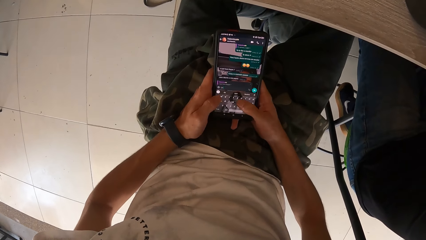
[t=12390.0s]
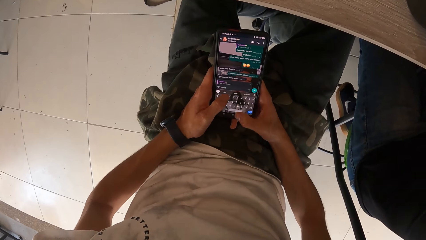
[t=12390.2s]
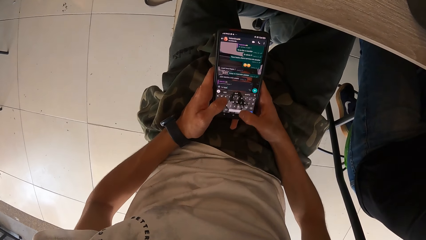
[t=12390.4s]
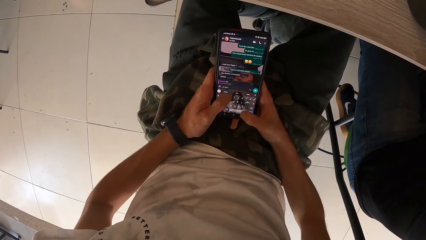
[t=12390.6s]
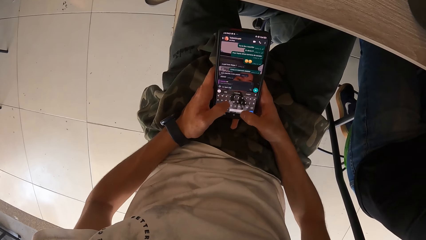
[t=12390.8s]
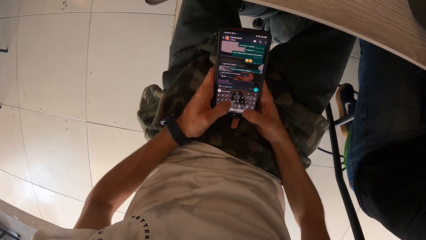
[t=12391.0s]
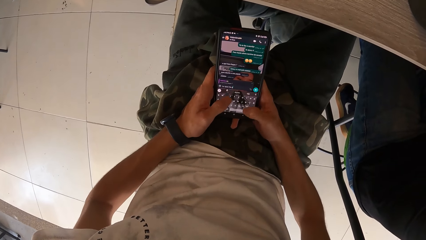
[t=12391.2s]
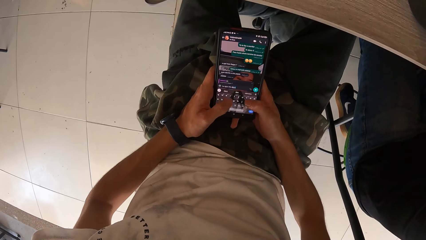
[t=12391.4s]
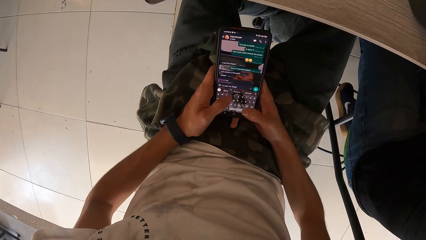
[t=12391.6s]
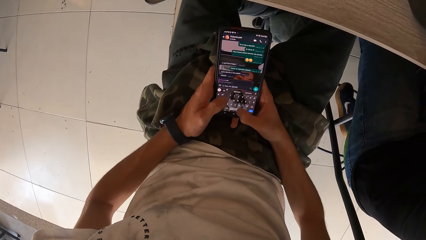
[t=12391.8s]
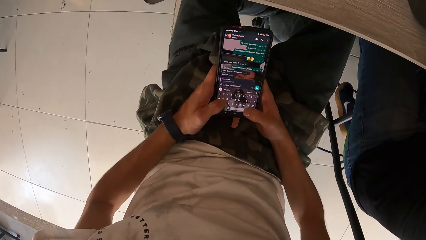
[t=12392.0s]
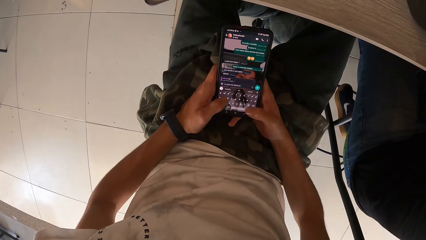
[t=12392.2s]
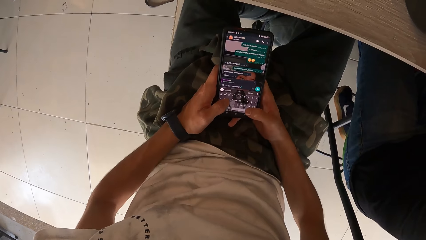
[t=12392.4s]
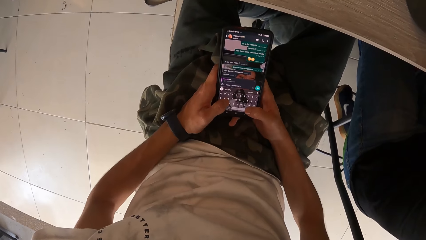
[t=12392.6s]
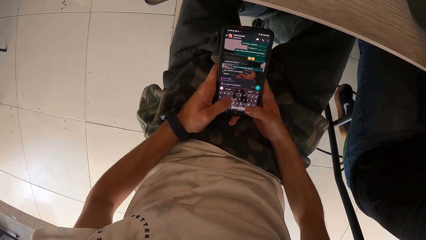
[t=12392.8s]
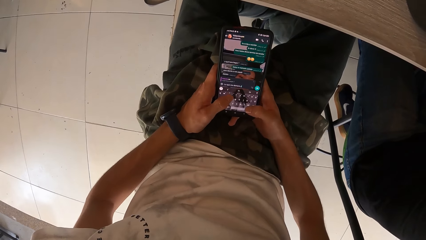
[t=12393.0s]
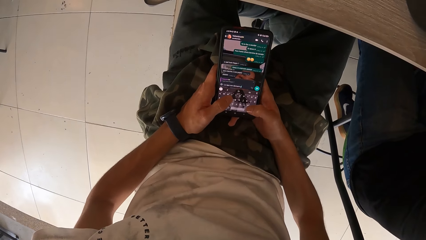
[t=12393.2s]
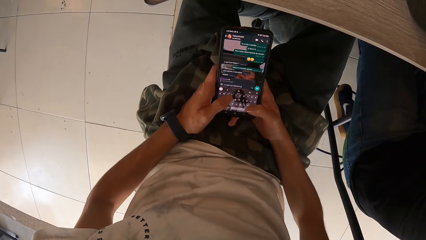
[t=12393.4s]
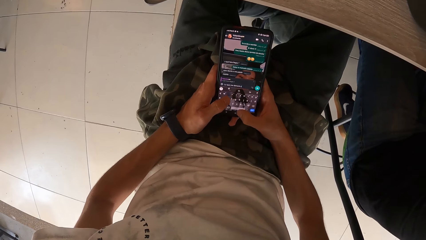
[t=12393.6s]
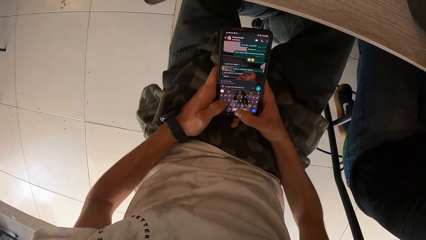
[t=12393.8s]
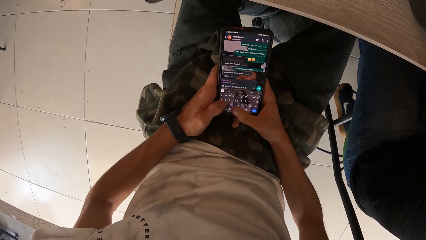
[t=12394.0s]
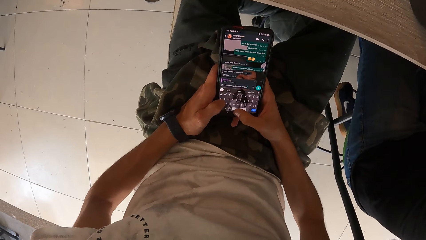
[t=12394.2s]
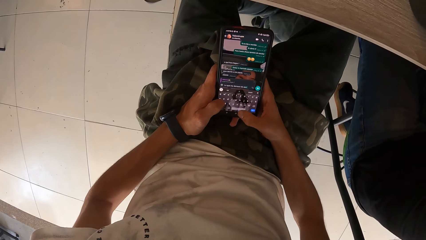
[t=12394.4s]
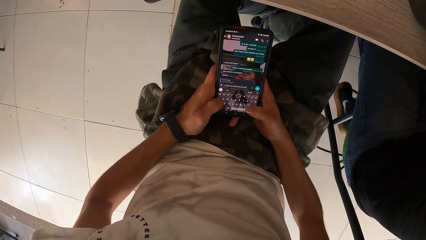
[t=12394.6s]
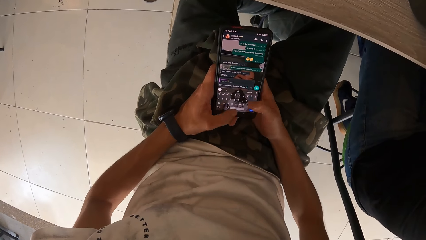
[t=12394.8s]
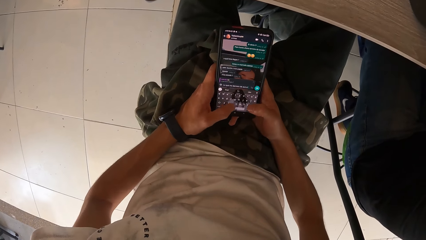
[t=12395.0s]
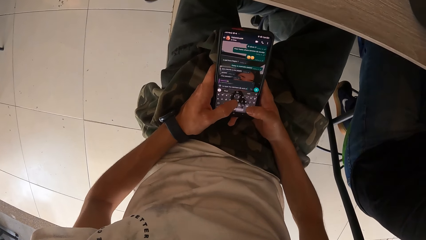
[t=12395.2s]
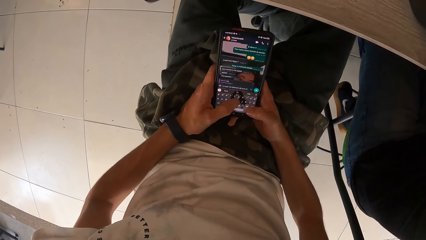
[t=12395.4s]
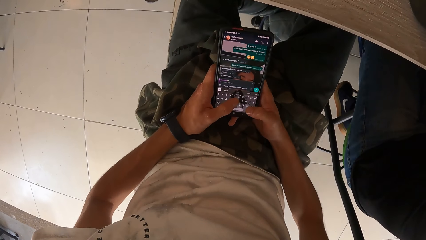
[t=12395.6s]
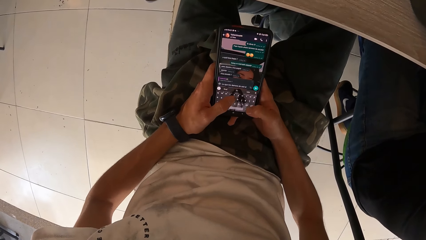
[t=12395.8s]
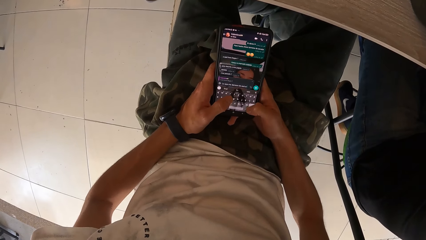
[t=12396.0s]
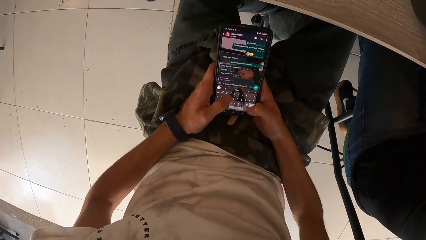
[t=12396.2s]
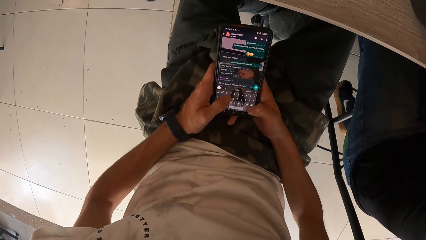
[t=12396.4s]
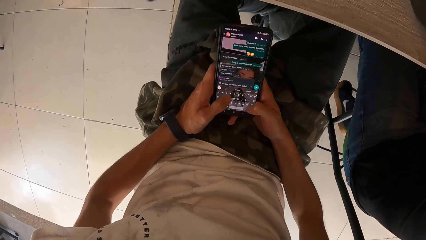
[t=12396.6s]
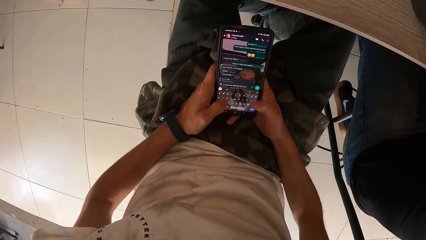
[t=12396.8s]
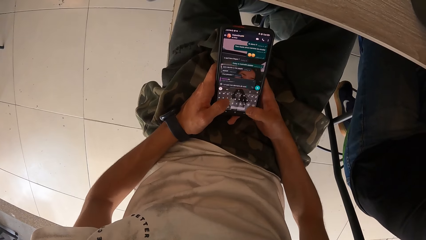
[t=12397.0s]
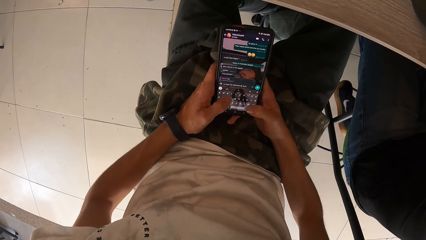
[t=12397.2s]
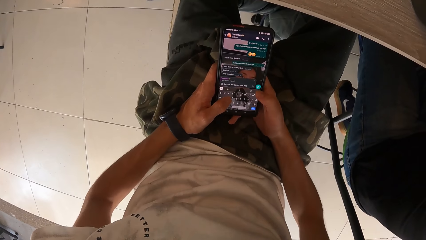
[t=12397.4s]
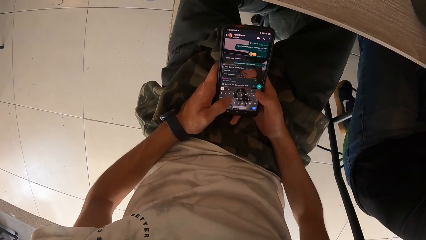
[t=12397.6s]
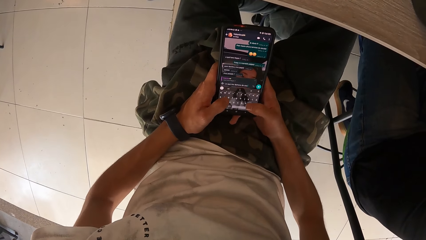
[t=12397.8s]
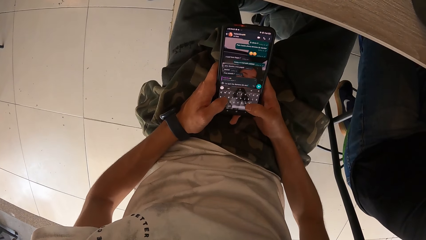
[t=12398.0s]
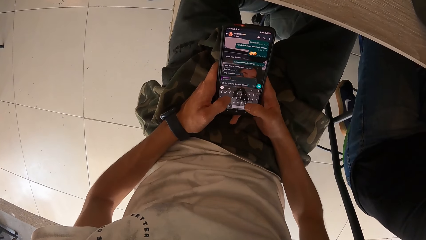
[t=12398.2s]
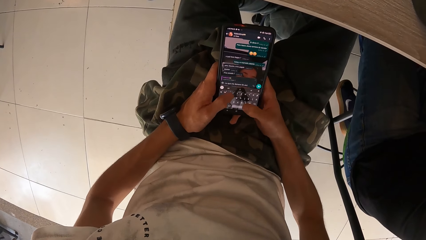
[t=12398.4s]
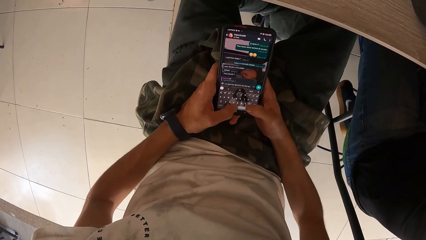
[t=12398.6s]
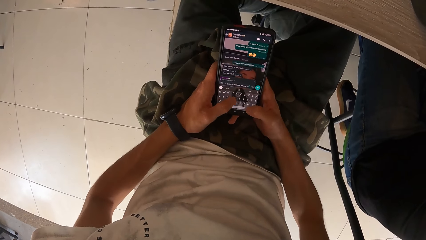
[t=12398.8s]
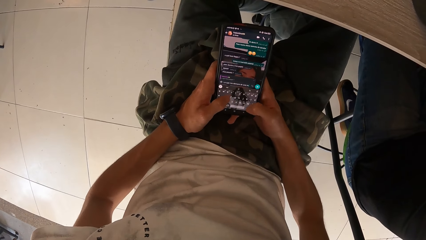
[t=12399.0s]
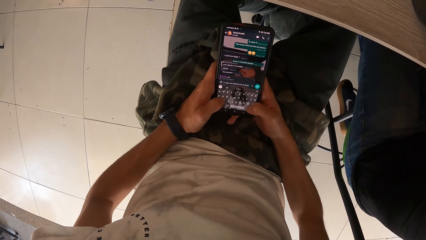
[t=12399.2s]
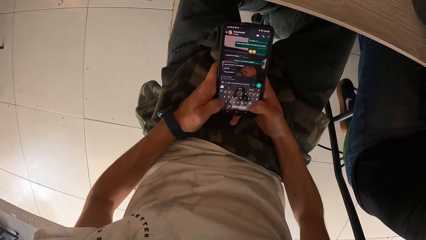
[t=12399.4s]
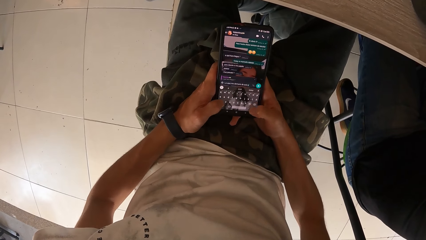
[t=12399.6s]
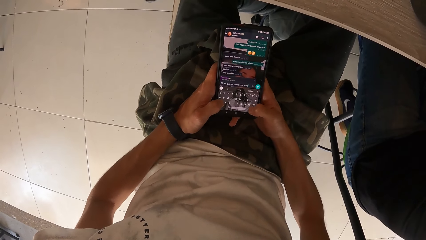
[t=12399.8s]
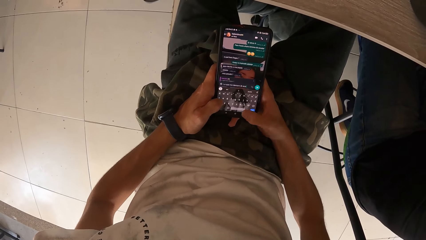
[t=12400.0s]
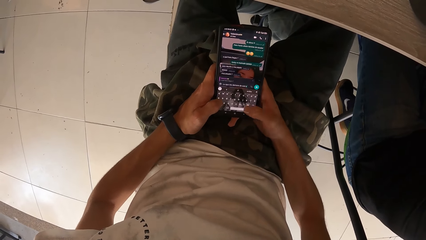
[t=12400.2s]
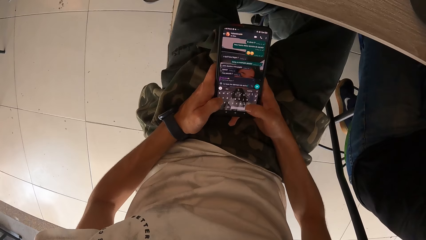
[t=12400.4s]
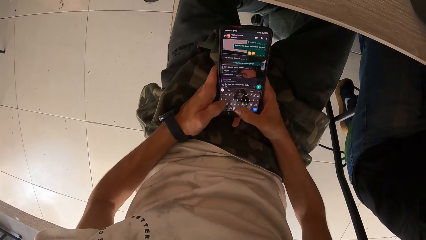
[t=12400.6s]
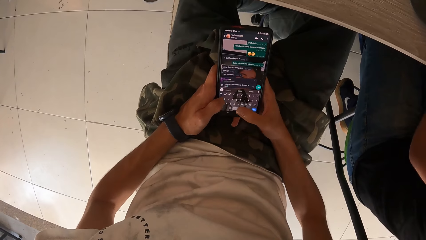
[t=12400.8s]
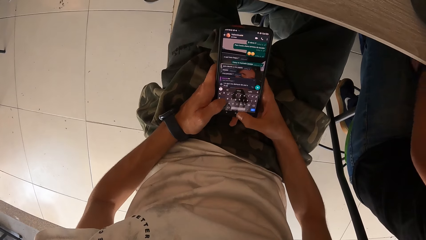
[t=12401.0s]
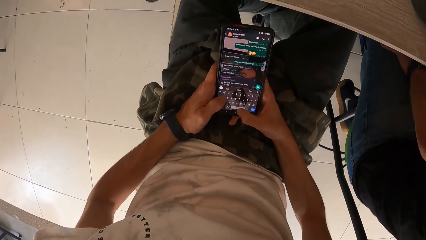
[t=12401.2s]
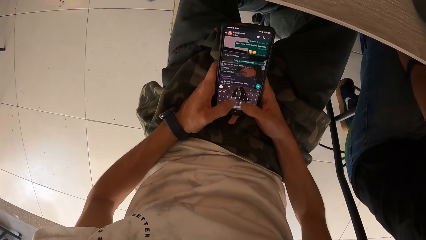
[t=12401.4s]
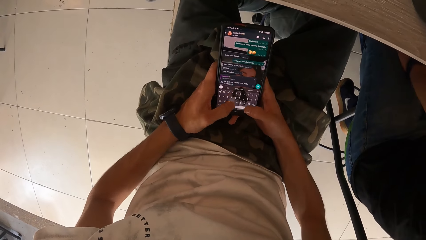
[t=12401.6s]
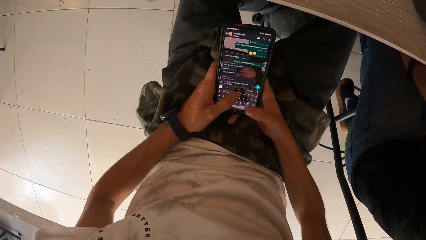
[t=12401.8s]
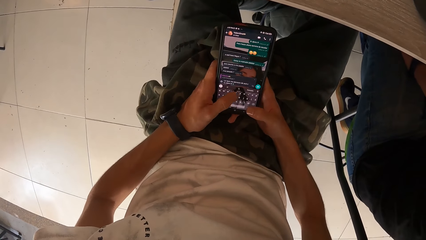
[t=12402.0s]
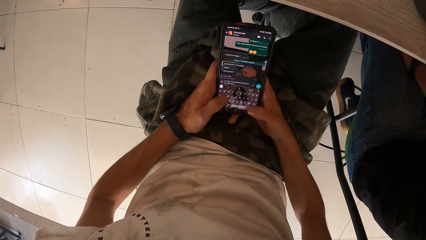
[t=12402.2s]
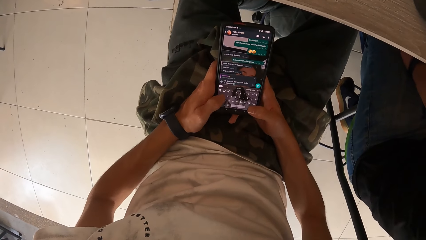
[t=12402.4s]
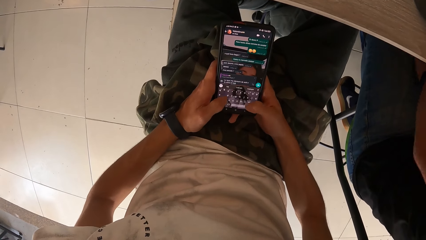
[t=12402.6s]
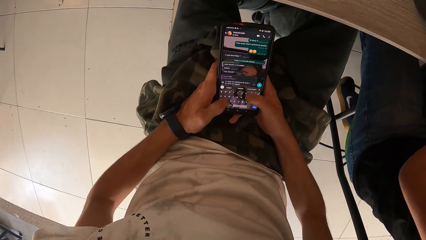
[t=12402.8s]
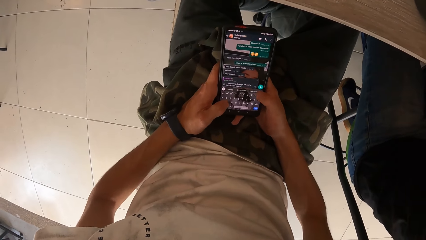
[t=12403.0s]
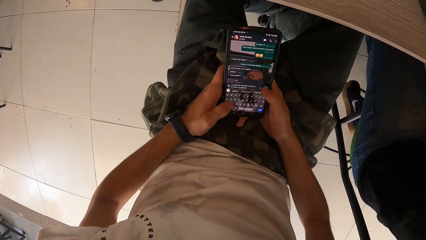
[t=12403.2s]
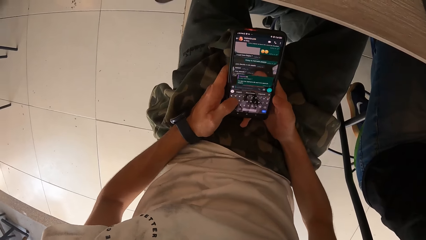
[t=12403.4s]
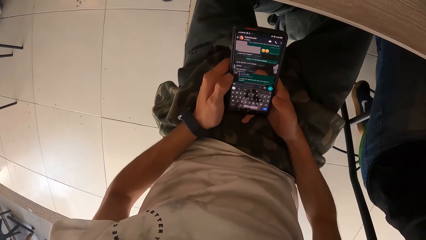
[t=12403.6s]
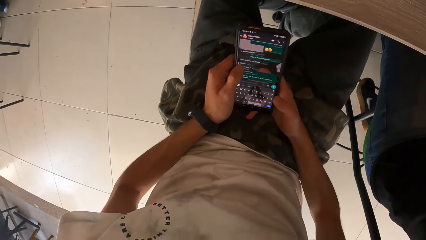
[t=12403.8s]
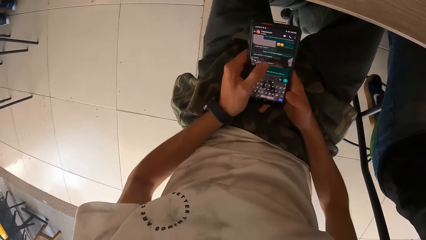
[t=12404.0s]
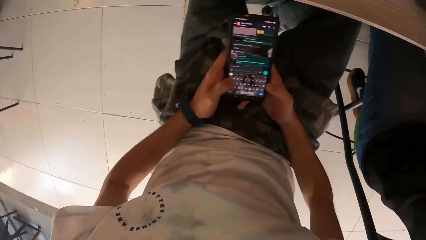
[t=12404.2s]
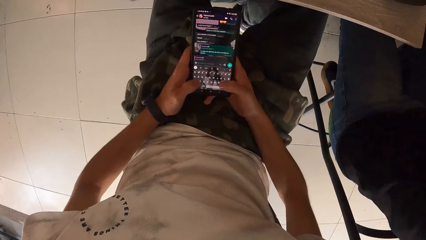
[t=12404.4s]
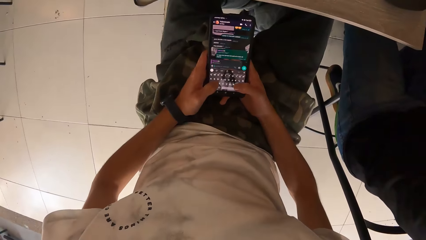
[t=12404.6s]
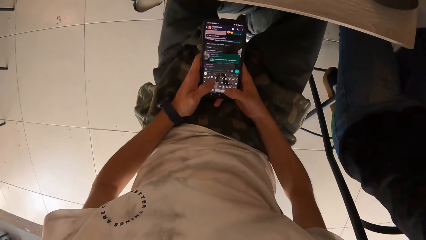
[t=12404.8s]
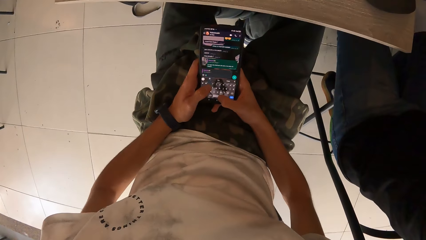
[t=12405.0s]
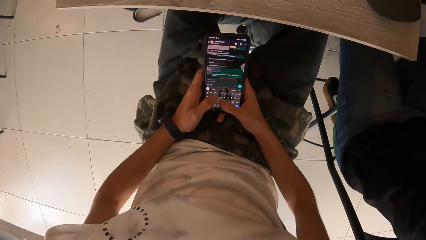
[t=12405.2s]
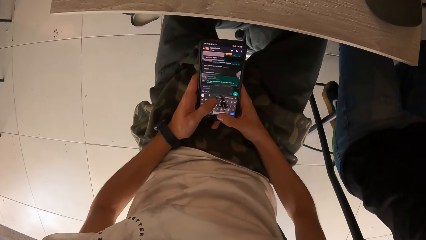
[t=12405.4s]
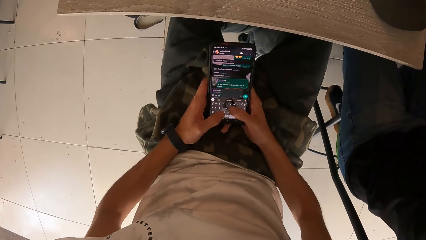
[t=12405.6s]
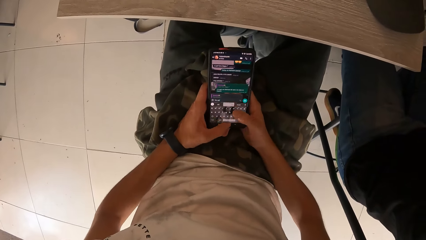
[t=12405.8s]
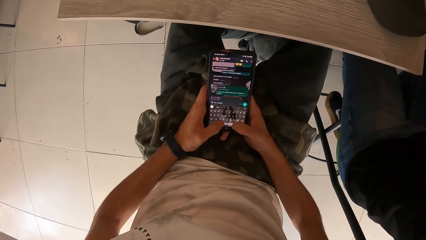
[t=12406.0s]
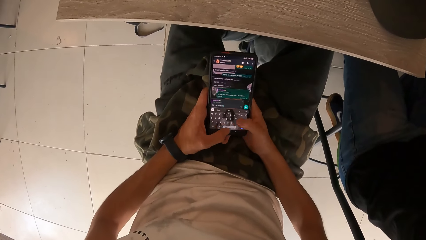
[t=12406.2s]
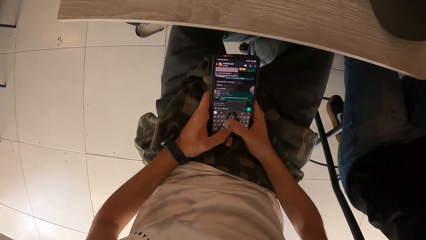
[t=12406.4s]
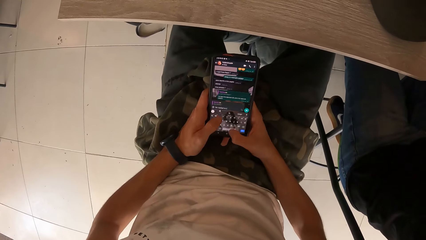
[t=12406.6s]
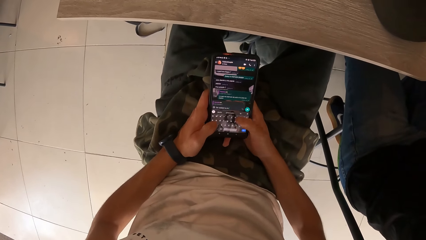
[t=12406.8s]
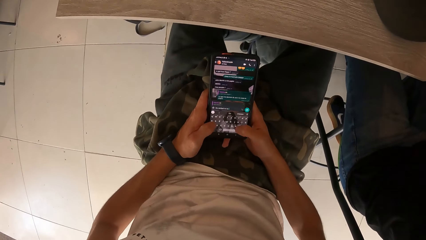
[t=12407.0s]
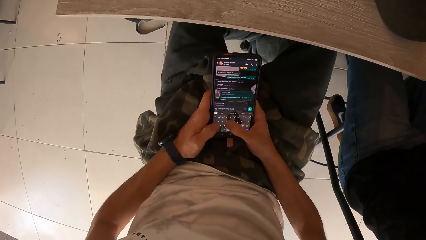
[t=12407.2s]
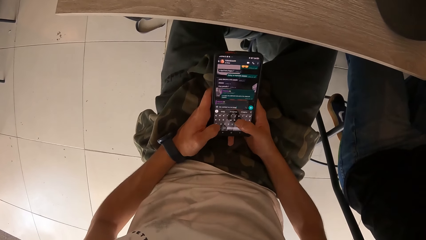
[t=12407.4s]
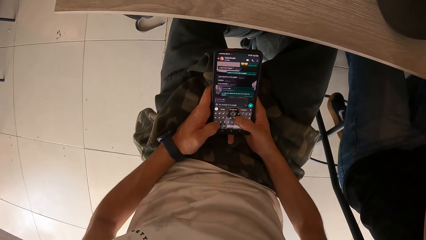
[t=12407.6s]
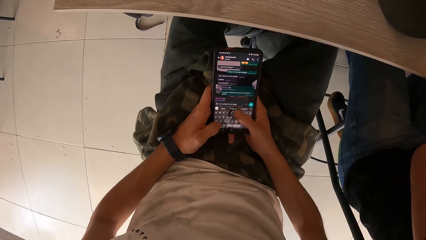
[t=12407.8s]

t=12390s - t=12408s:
The camera wearer types the message. They send the message. They type the message.
